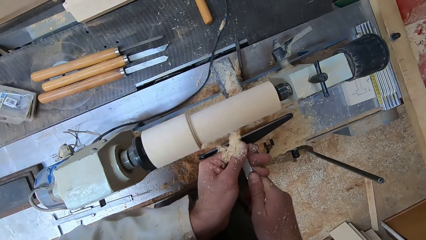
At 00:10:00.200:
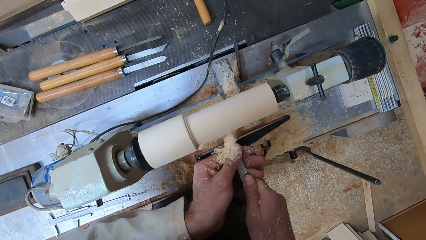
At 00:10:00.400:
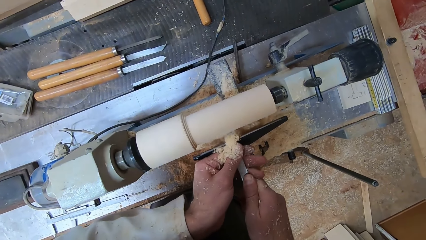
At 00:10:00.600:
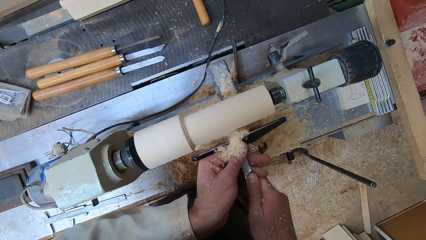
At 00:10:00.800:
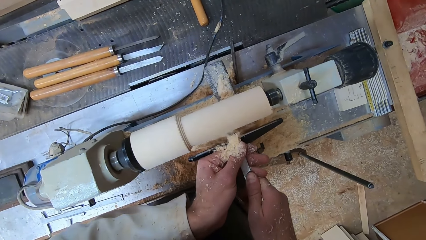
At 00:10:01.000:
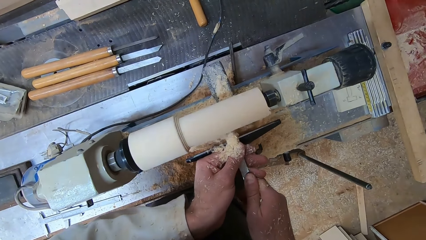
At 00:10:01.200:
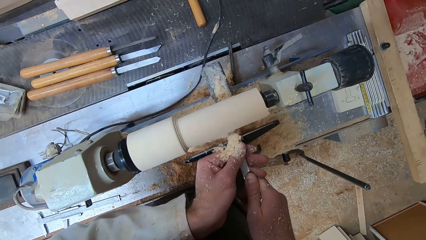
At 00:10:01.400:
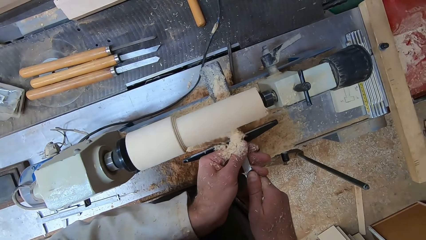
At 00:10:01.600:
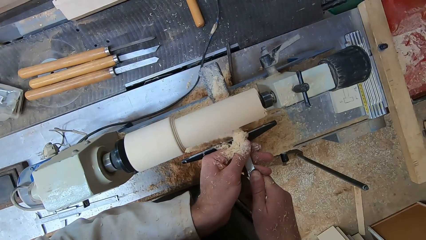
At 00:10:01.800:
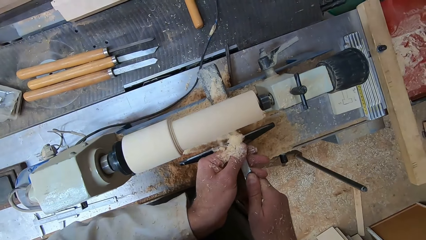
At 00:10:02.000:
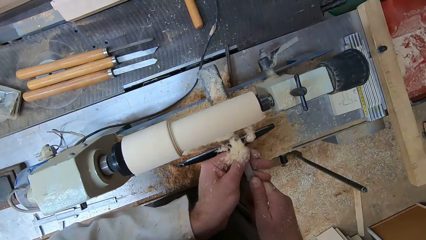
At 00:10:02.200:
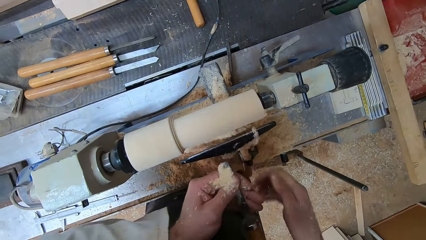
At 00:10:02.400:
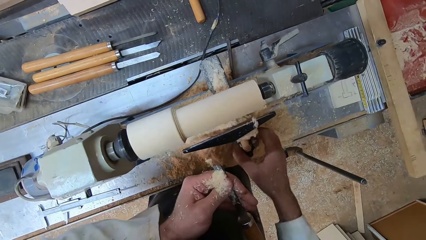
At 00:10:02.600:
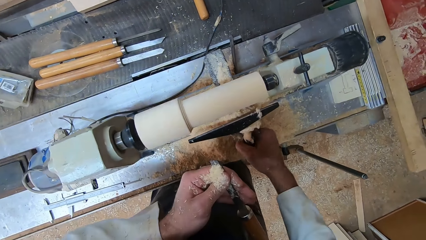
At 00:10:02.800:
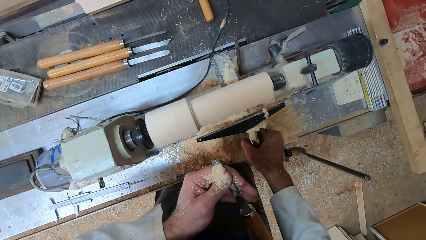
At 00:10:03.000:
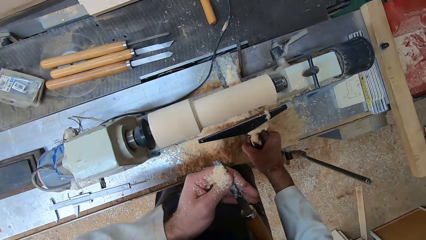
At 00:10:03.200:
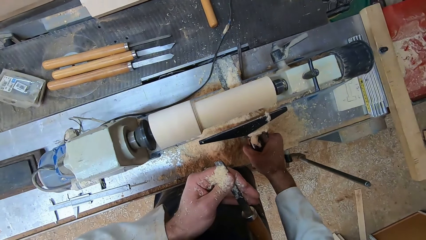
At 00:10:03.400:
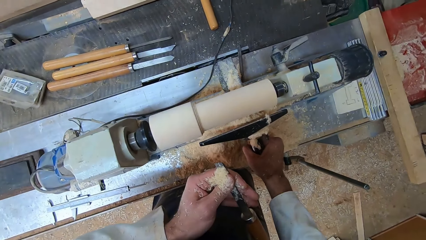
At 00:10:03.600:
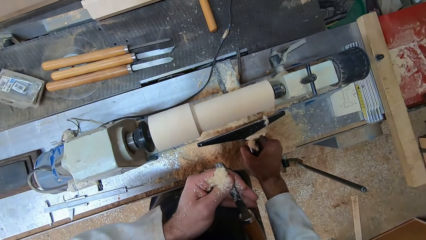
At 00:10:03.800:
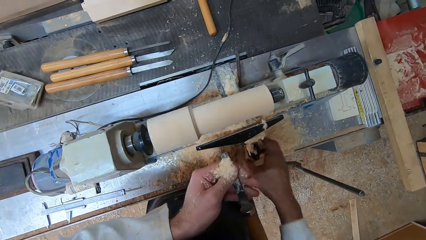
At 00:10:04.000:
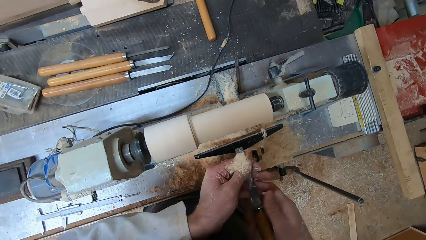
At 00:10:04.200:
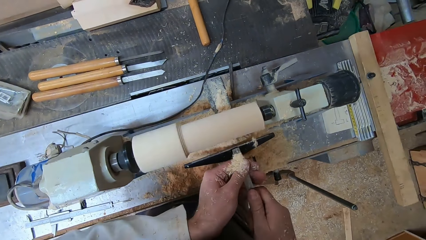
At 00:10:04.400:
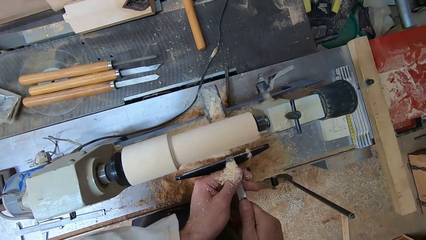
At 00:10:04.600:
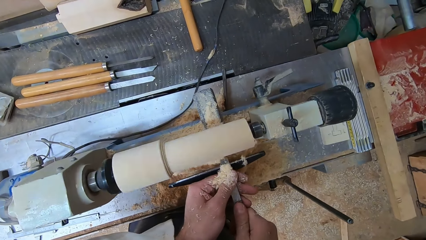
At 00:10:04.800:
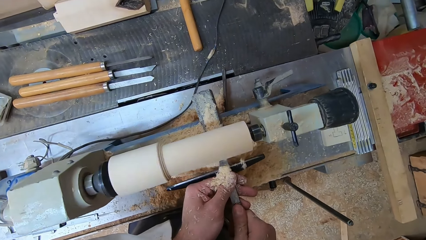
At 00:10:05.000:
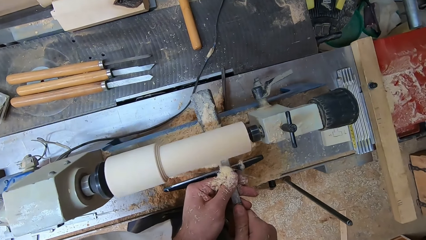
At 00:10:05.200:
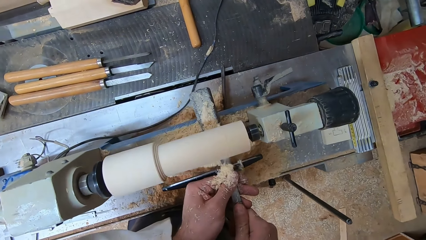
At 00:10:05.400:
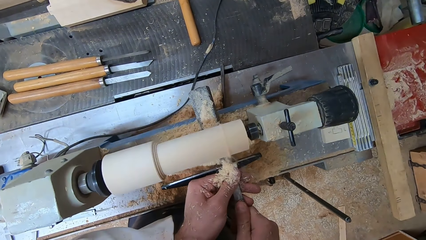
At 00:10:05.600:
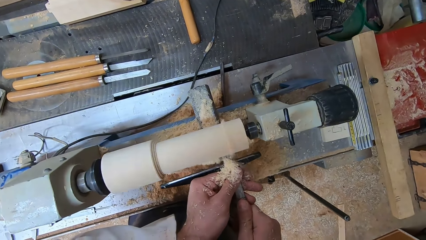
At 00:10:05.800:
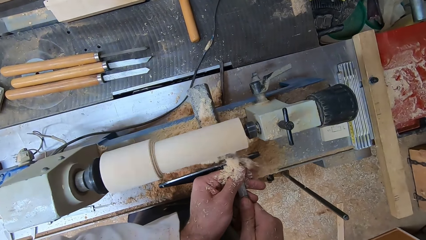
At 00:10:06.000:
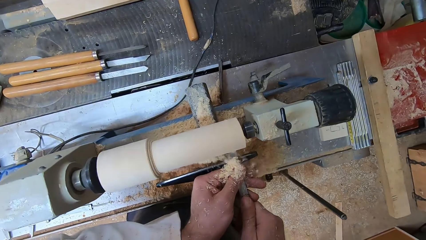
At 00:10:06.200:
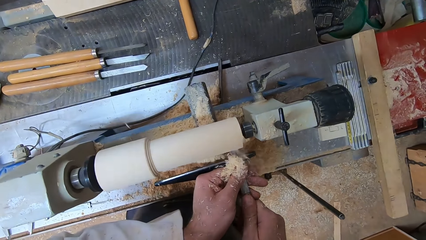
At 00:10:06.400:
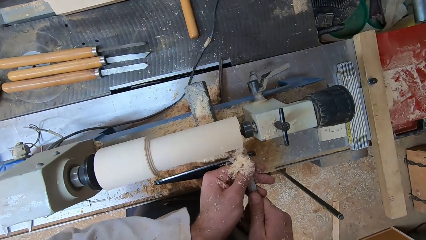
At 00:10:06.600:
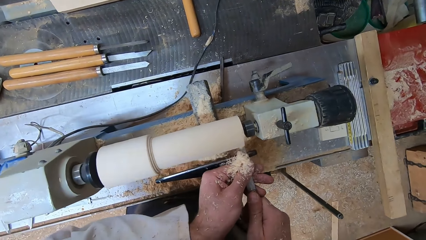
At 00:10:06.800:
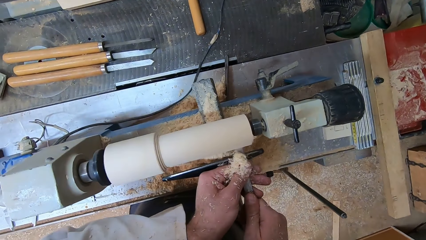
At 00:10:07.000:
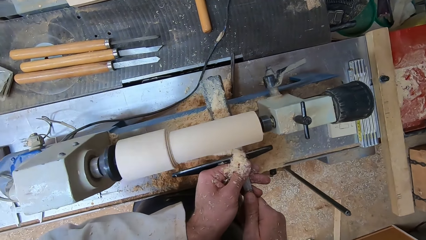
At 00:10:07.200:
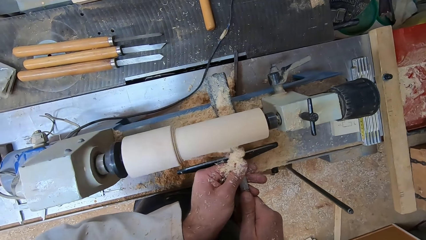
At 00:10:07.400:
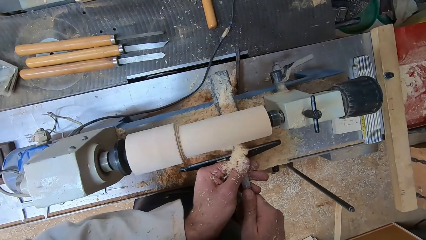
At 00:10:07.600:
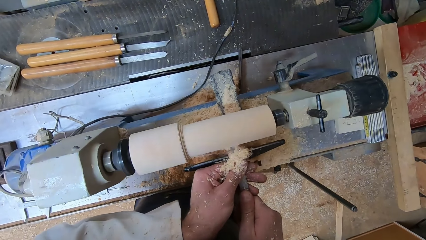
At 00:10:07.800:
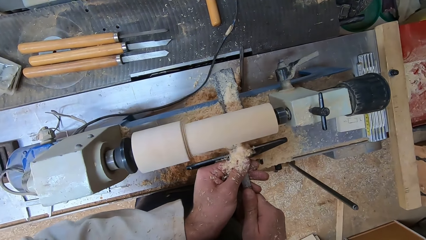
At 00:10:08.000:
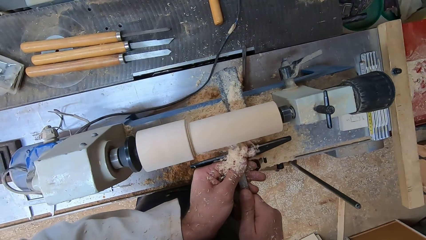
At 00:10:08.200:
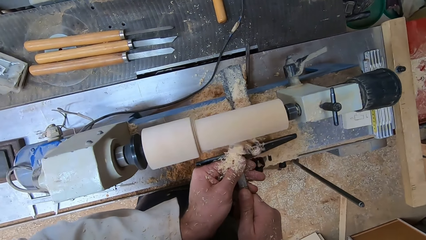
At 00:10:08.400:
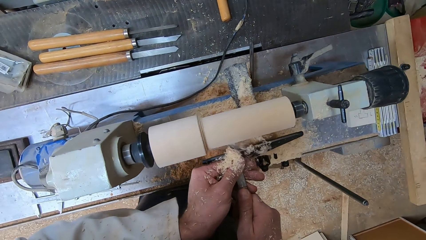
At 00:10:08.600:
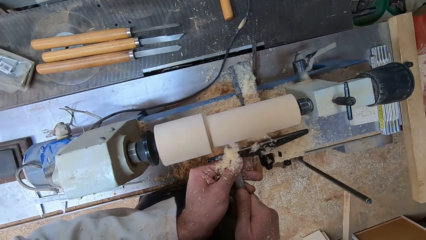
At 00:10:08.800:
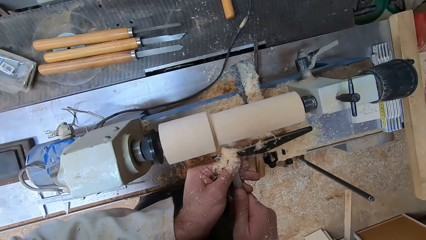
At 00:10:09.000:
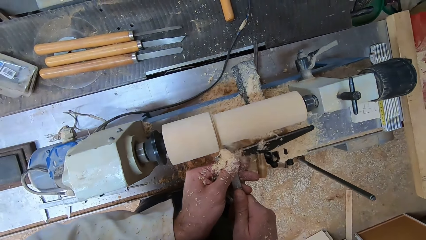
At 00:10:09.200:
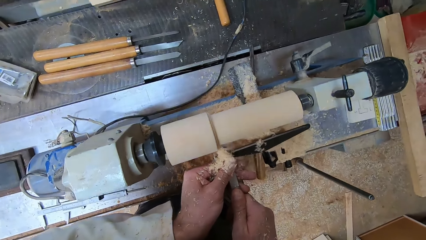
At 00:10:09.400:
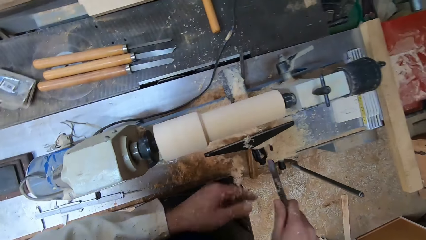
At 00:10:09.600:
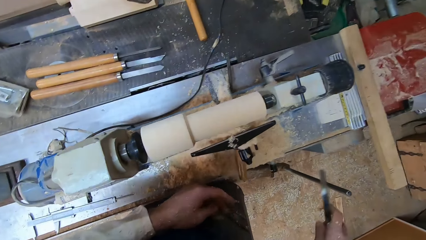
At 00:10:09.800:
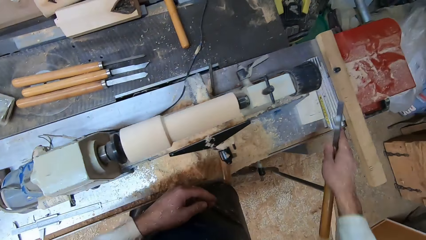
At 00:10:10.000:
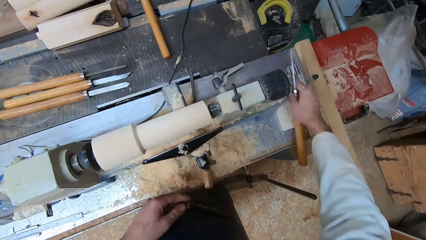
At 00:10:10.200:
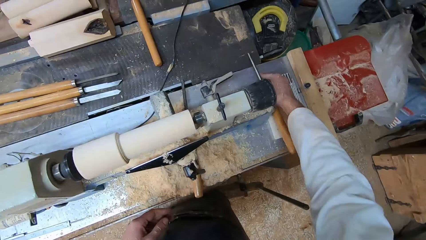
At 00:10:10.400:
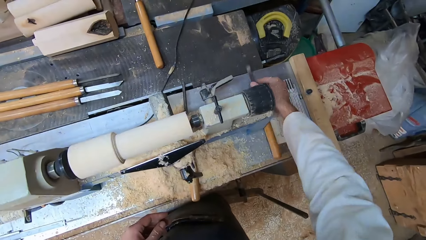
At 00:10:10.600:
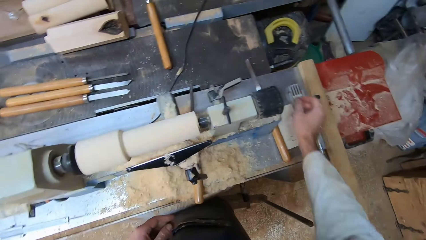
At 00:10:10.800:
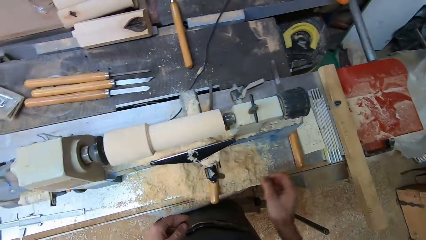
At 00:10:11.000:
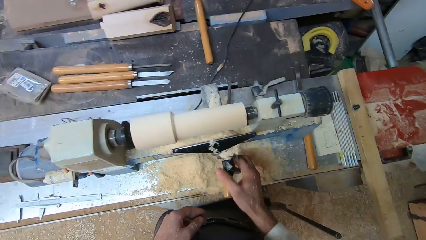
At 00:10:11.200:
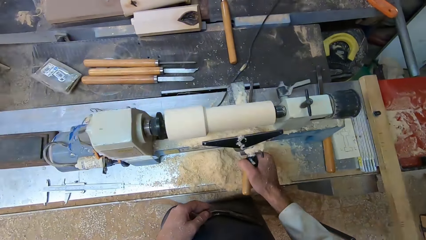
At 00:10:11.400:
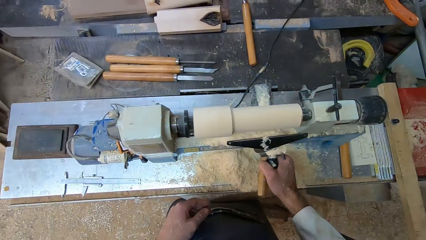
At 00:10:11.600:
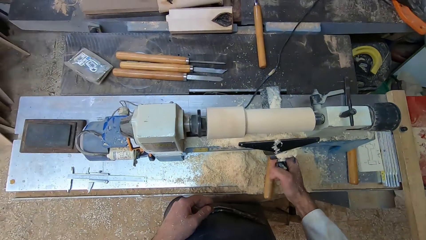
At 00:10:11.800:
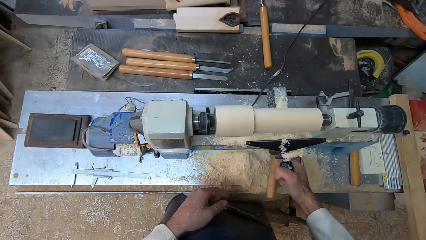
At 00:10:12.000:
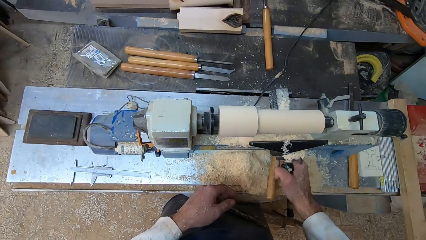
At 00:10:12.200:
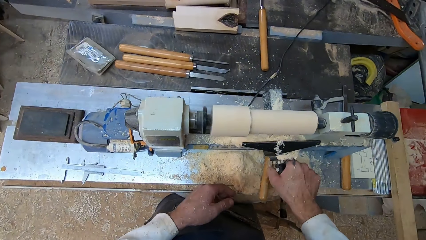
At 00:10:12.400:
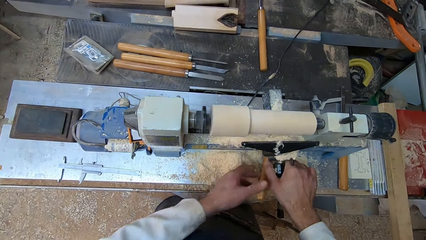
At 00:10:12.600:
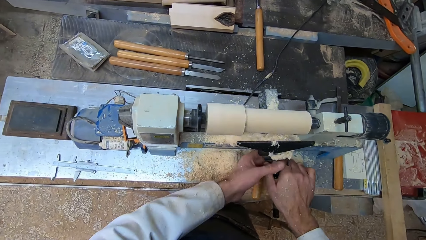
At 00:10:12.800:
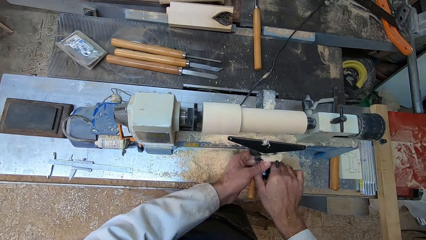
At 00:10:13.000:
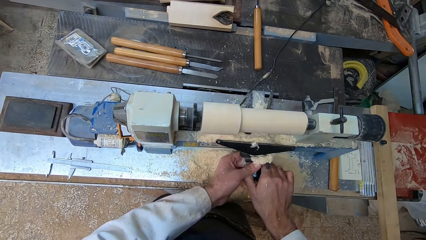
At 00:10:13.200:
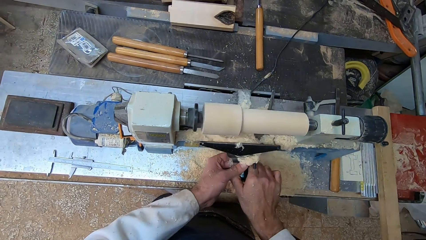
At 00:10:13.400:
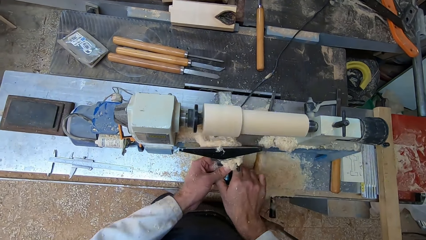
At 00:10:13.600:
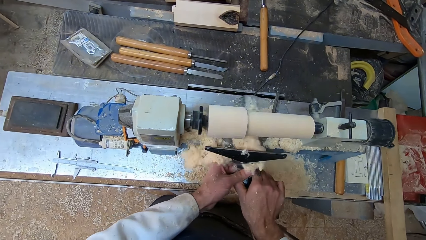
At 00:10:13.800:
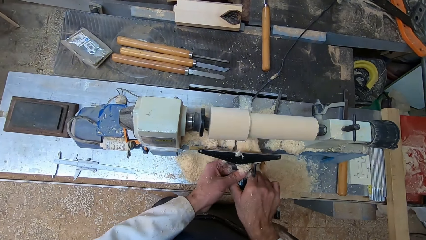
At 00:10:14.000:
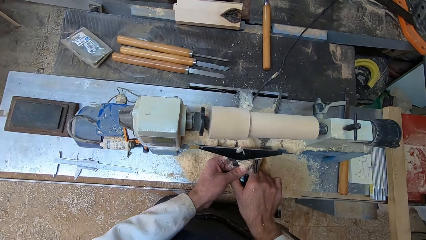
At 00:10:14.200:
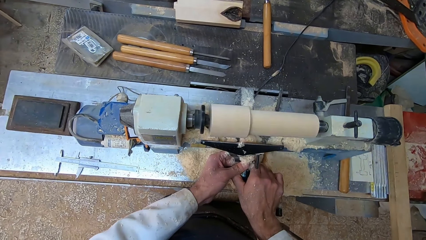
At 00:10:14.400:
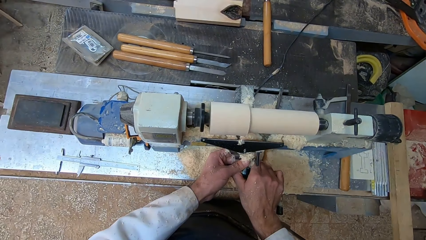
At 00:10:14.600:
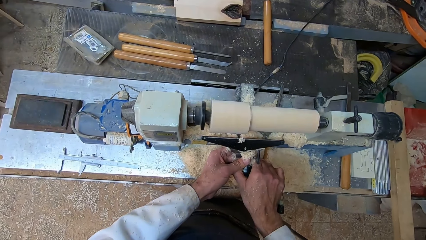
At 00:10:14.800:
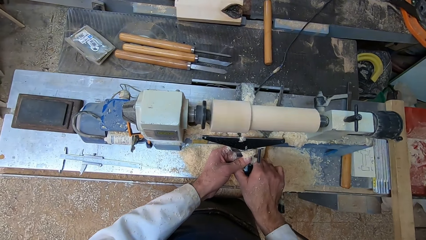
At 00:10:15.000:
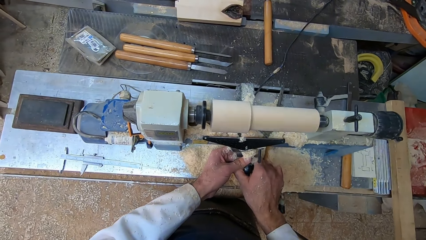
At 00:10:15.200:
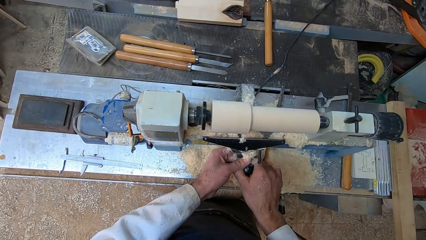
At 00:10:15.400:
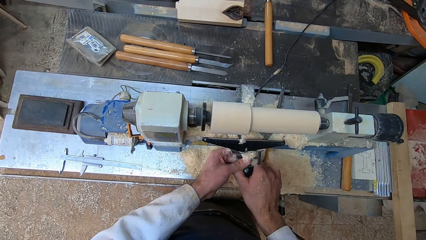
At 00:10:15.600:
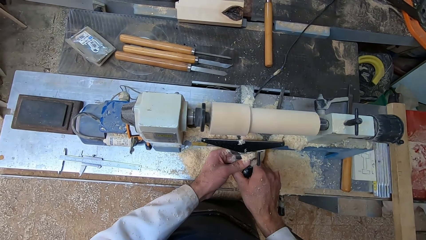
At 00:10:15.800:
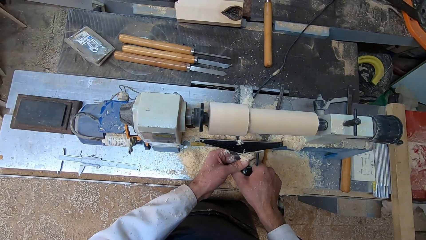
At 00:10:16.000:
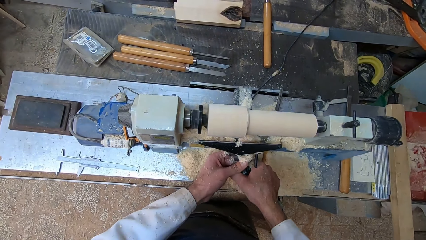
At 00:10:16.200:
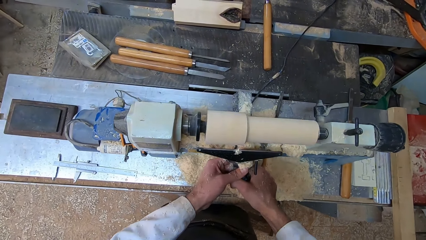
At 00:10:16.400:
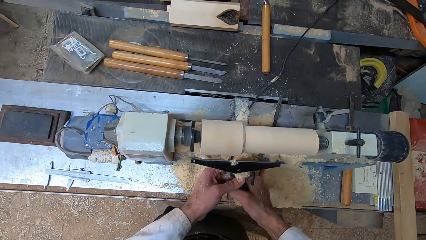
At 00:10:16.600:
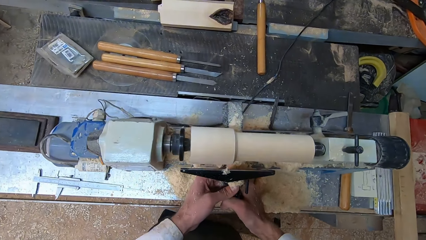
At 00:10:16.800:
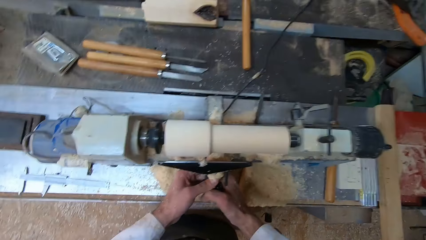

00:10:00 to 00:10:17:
The camera wearer holds the chisel in his left hand. He adjusts a clamp of the round wood making machine with his right hand. He holds the chisel with both hands. He shaves the round wood in the round wood making machine with the chisel in both hands. He drops the chisel on the round wood making machine with his right hand. He adjusts the clamp of the round wood making machine with both hands.
